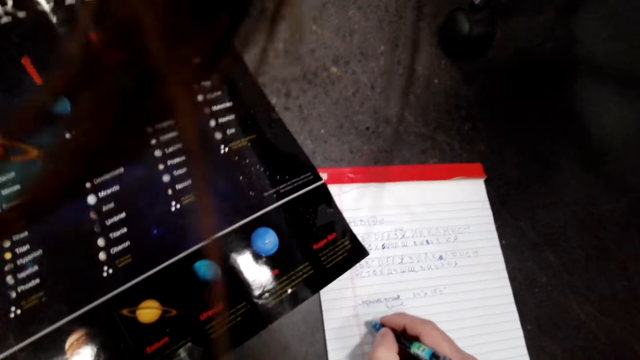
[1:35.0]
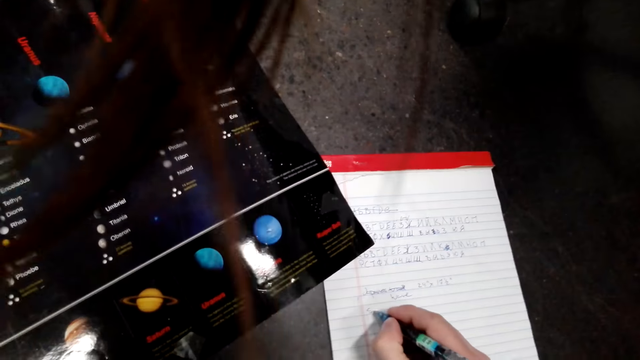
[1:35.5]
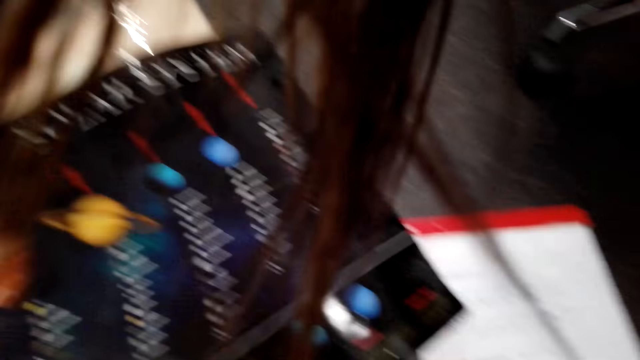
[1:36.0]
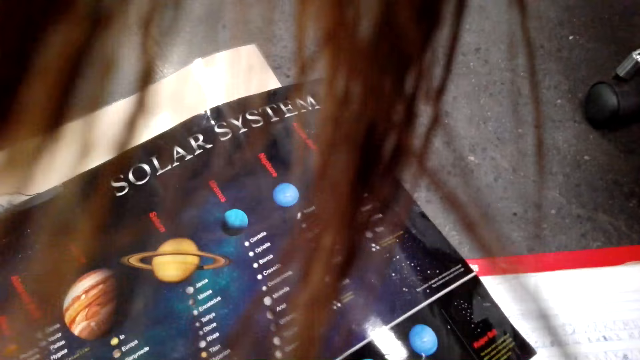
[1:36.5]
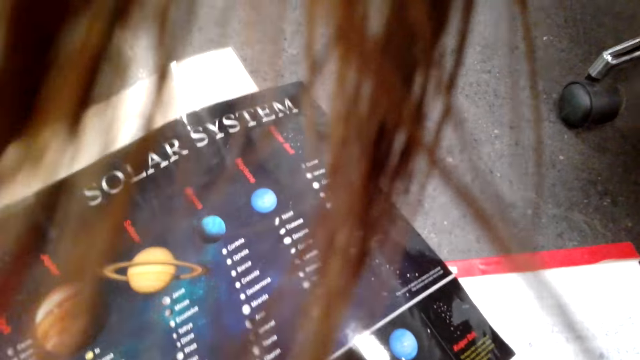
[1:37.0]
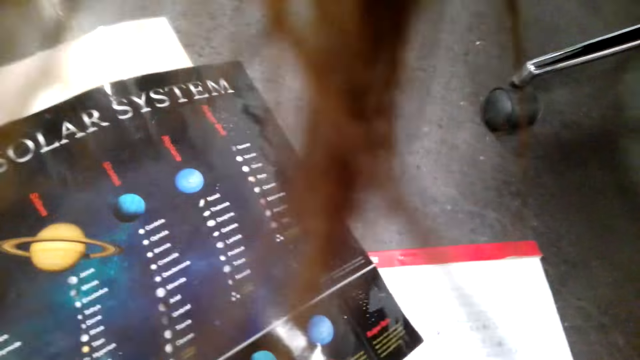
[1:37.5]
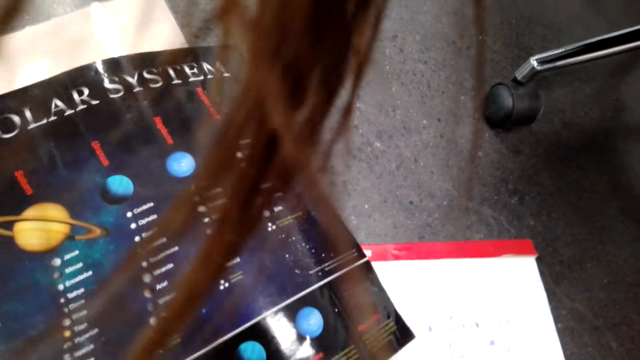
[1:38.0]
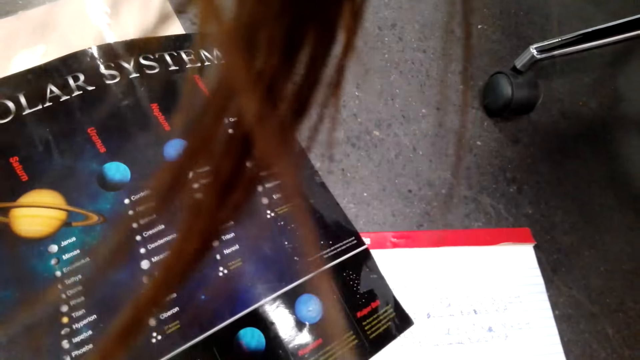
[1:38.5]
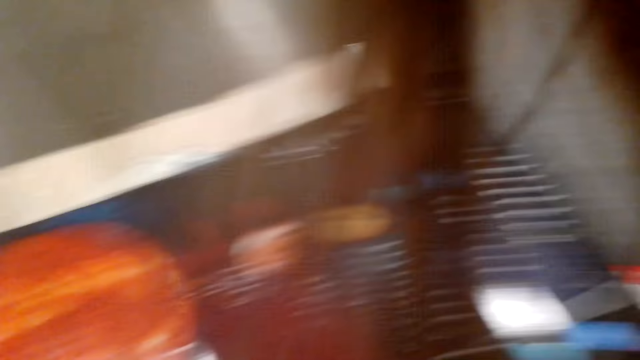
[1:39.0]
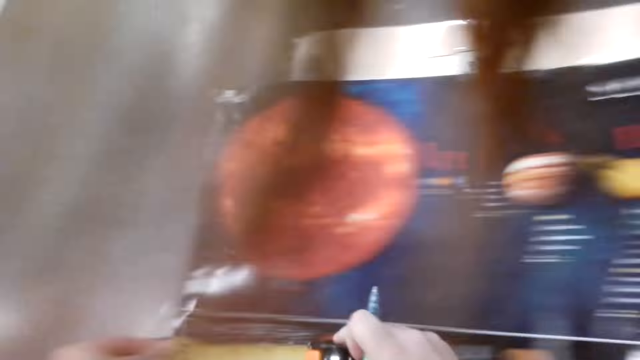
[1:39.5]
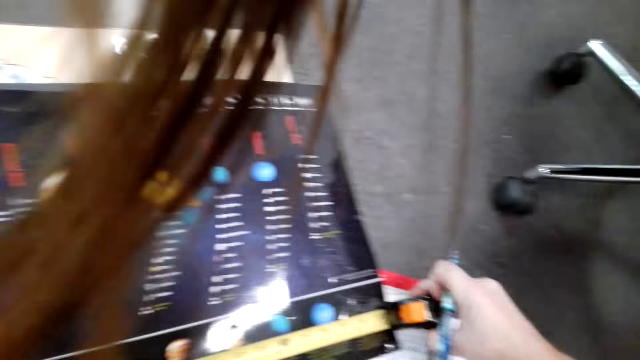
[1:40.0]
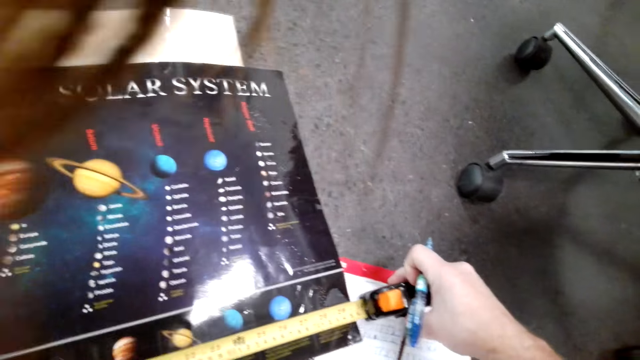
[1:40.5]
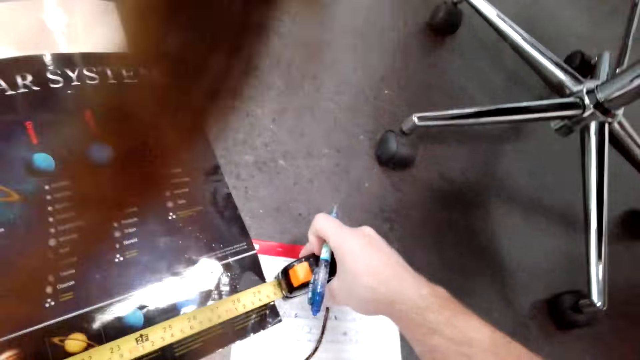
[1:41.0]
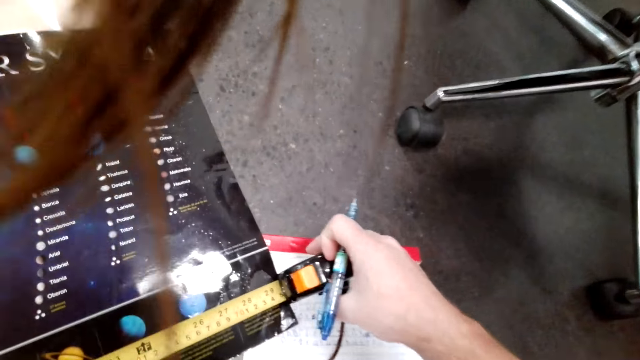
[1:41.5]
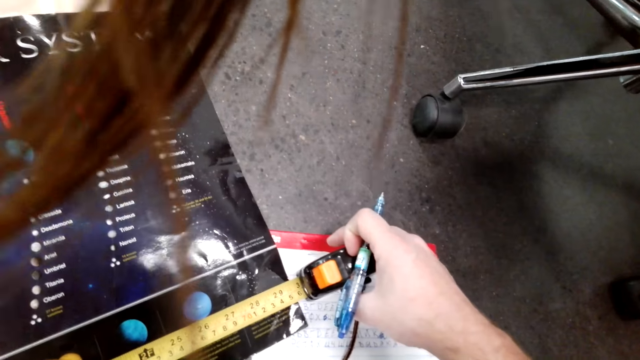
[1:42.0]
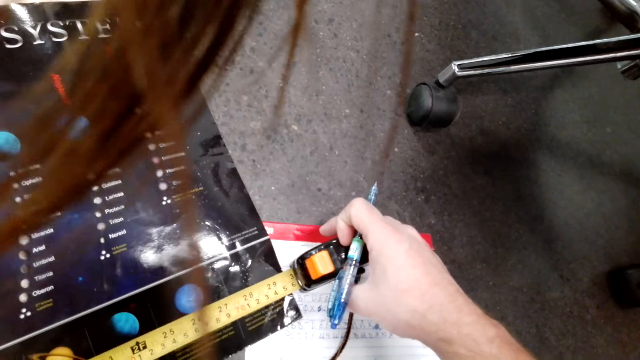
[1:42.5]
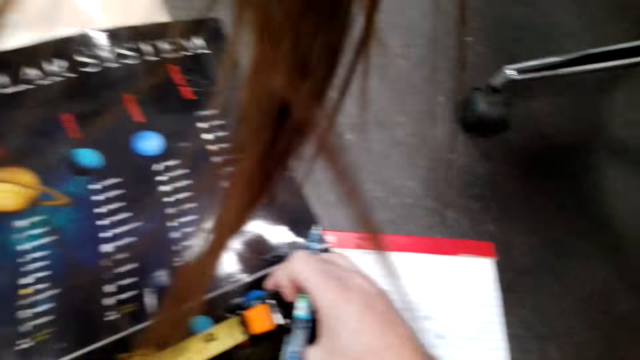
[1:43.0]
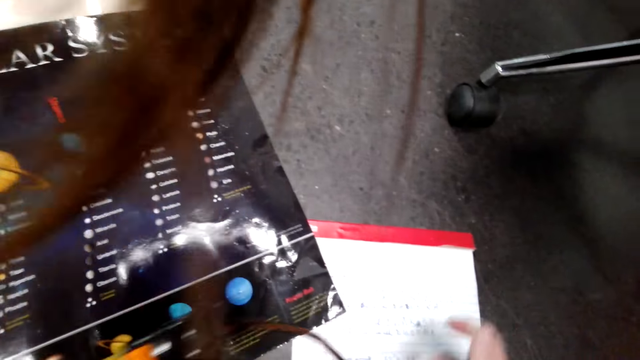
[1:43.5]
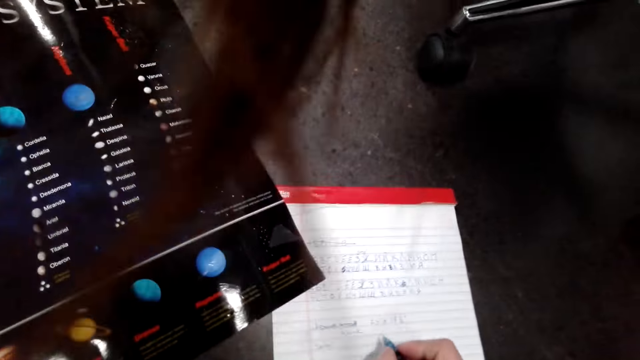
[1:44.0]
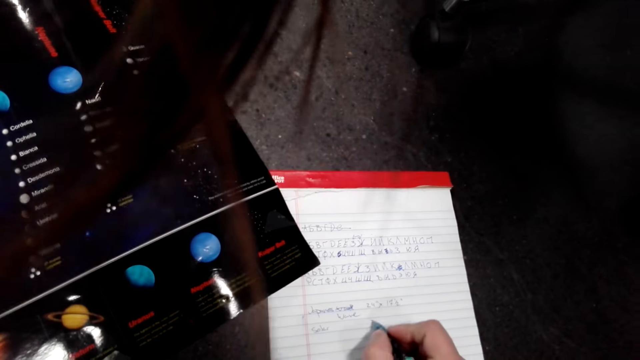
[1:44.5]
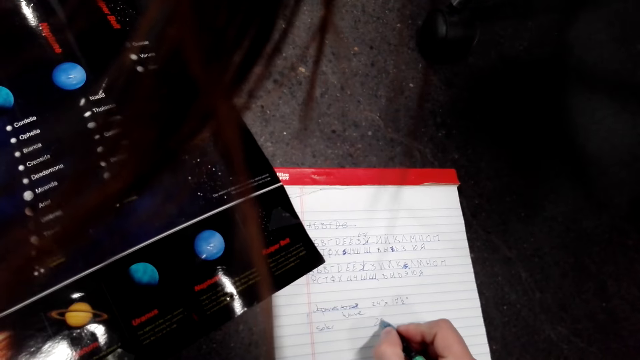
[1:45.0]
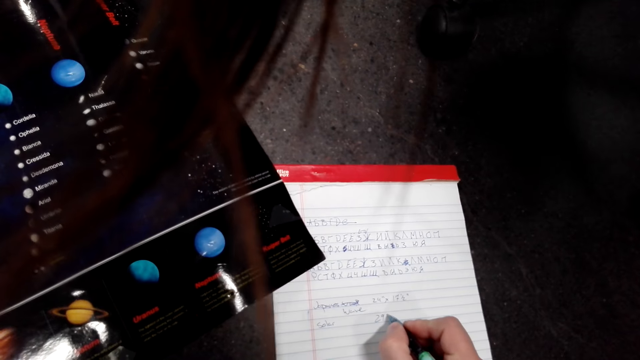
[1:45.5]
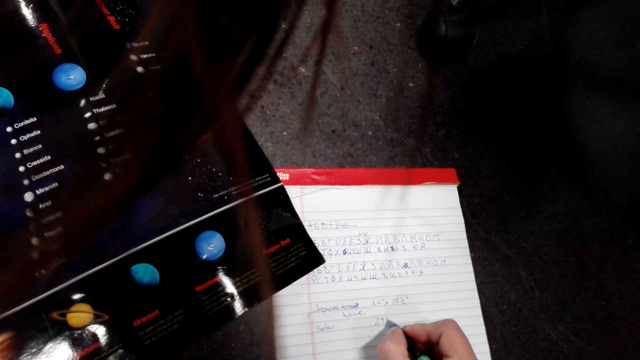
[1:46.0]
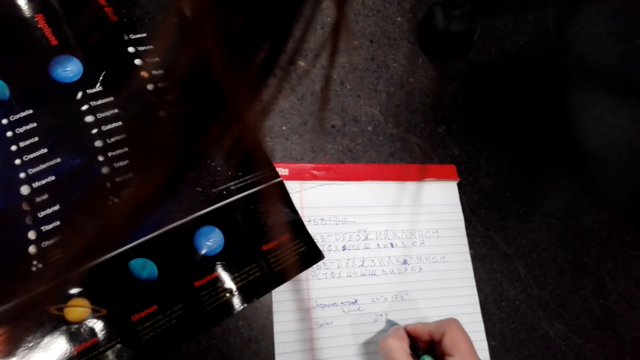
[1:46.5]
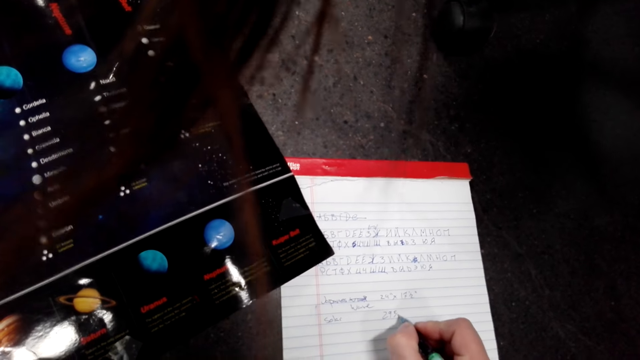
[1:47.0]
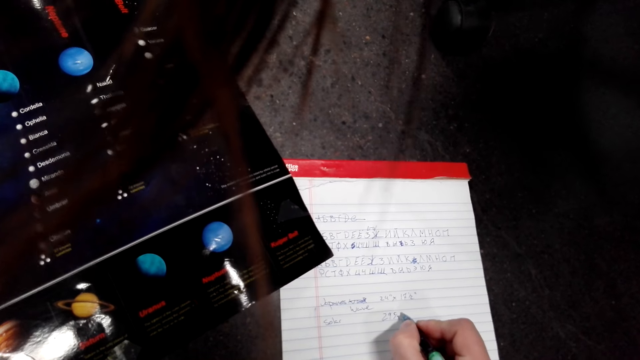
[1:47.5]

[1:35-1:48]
The camera wearer records the measurements on a book with a pen. They measure the paper roll with a tape measure. They record the measurements on the book with the pen.

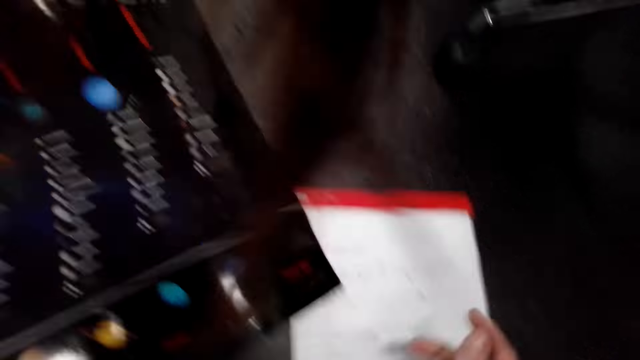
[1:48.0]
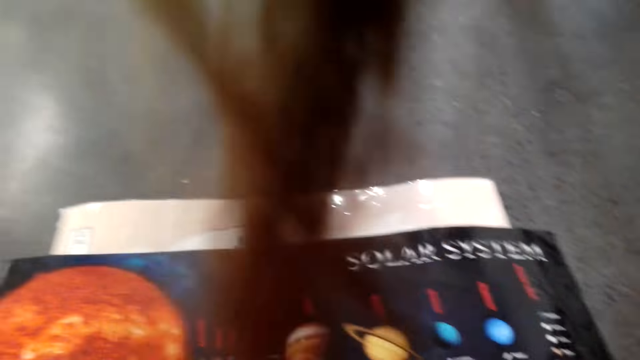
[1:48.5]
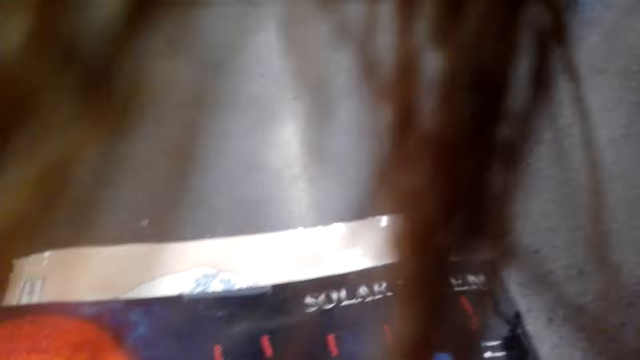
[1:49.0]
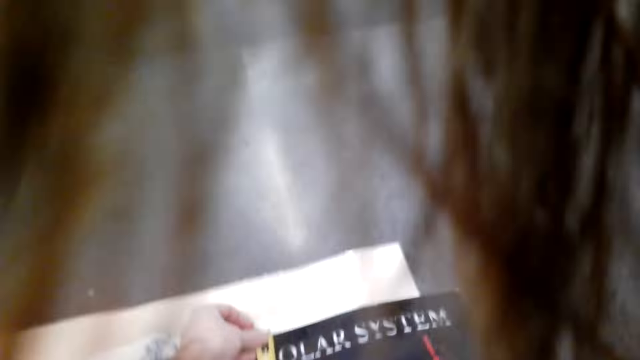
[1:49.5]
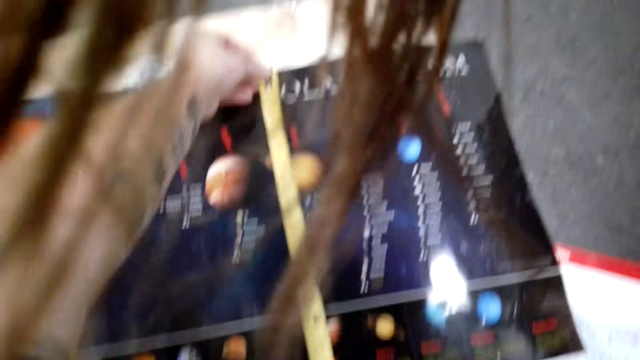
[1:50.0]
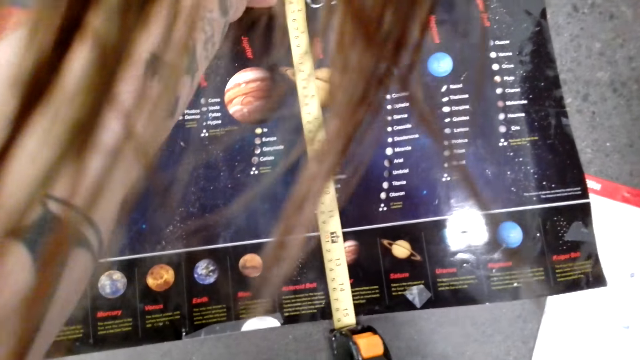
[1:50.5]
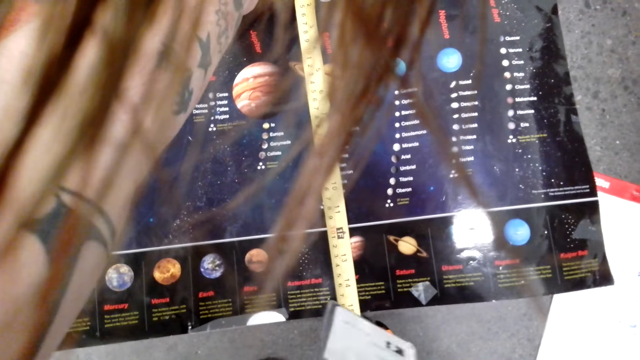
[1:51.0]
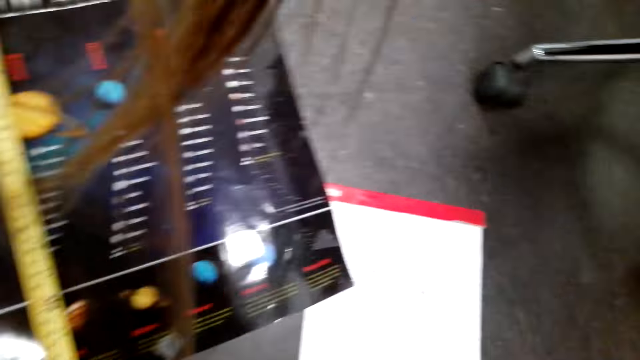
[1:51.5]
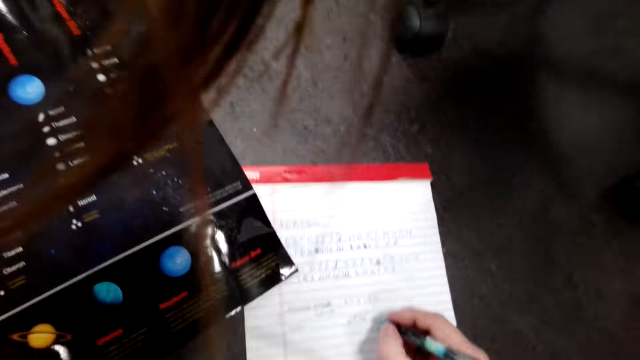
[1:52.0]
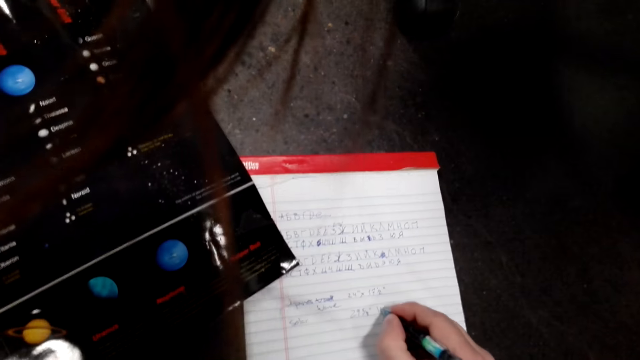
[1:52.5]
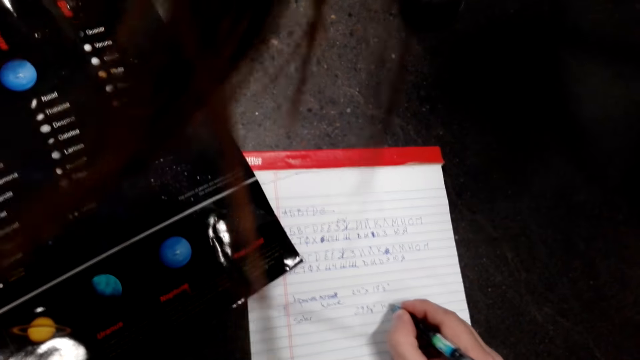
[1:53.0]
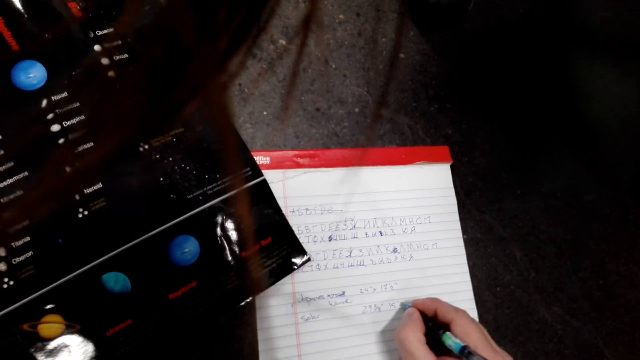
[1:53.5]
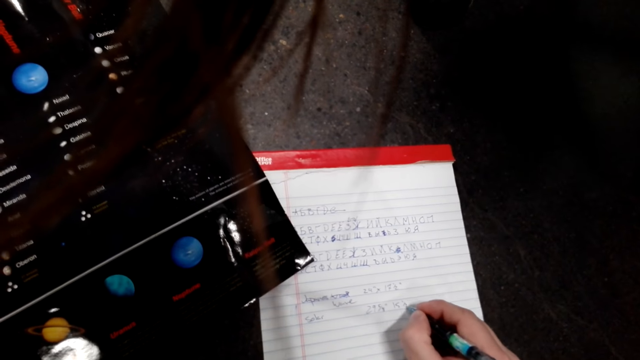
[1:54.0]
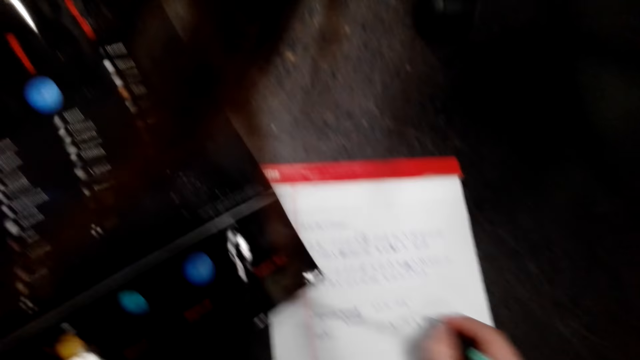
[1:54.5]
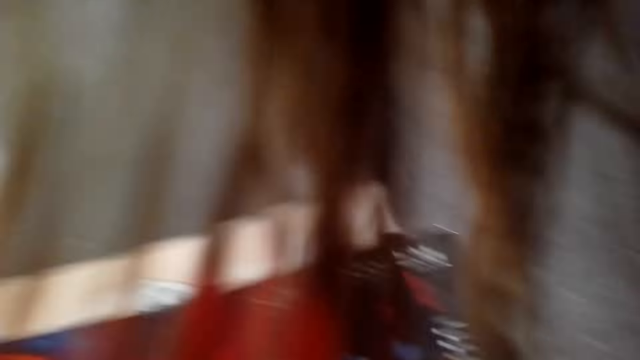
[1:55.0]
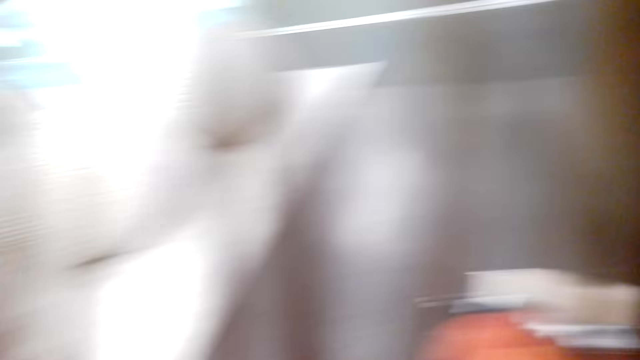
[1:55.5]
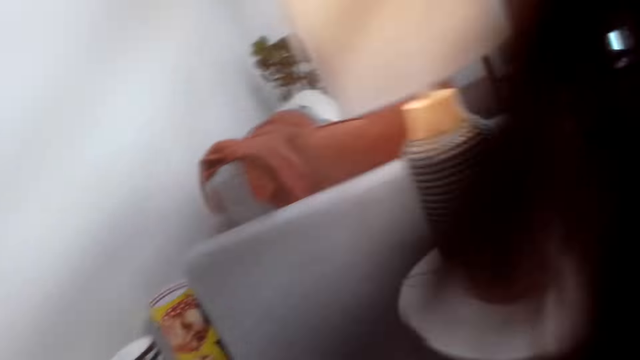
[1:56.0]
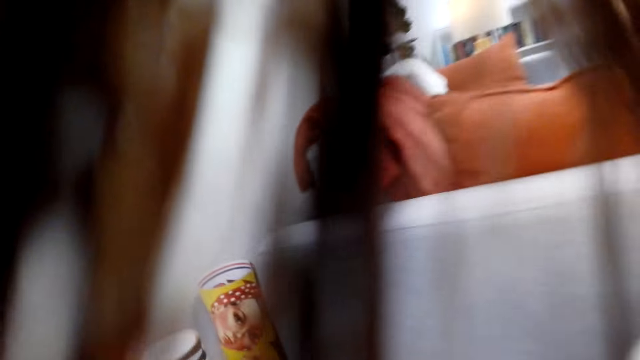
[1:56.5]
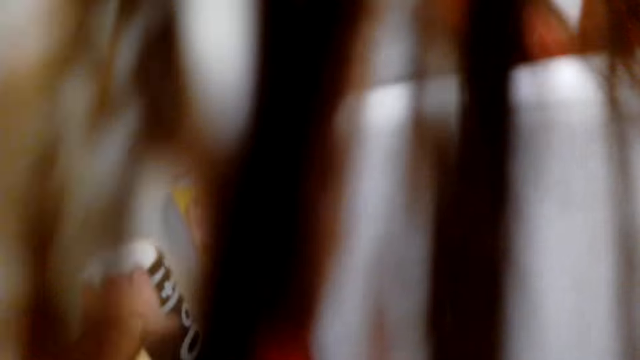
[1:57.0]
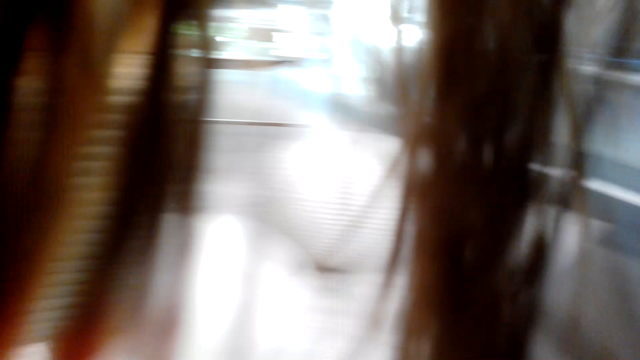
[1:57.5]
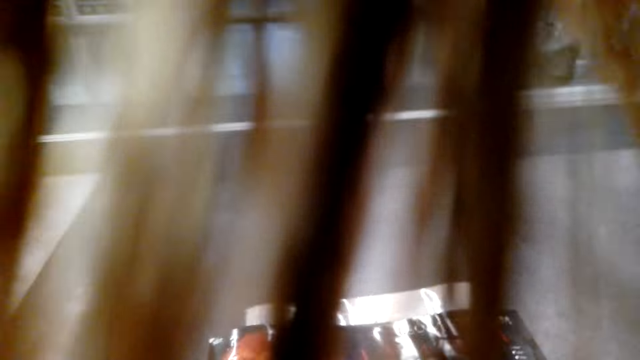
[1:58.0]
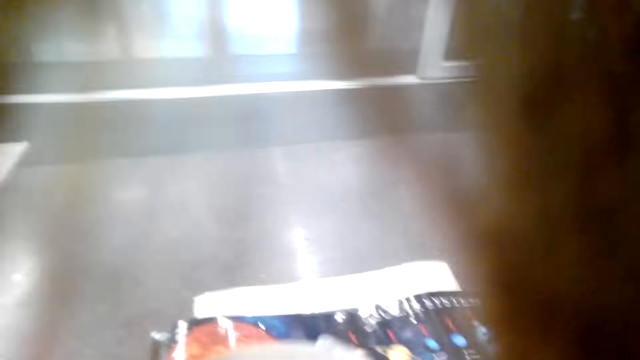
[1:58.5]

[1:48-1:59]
The camera wearer measures the paper roll with a tape measure. They record the measurements on a book. They pick up the paper roll from the floor.
